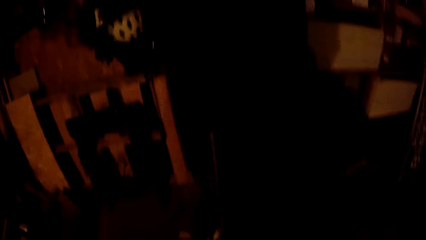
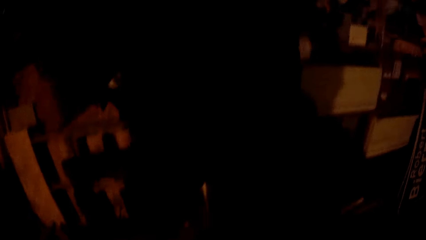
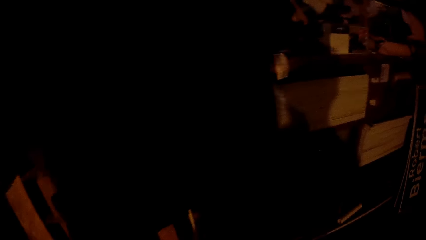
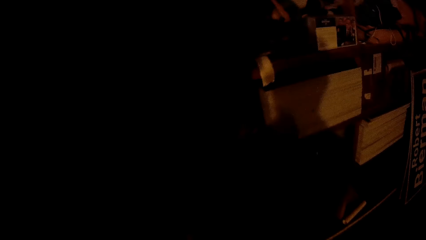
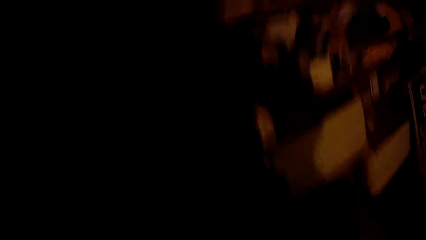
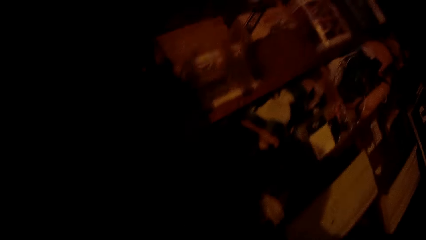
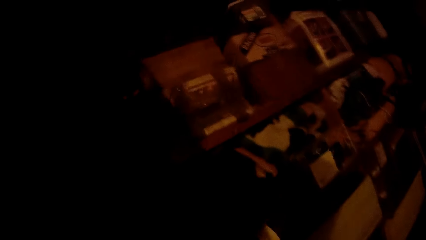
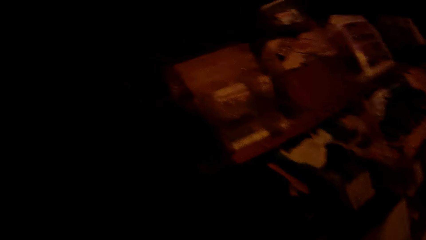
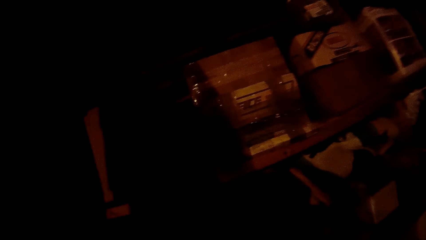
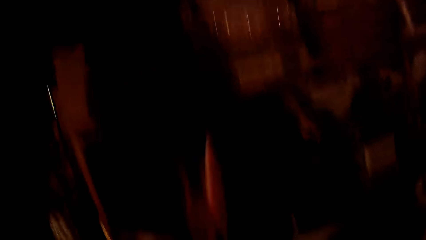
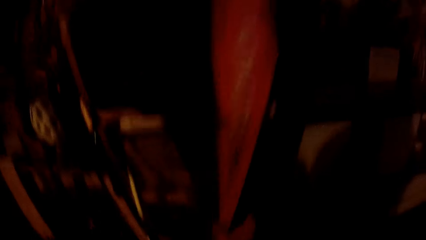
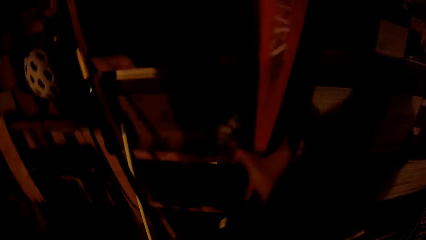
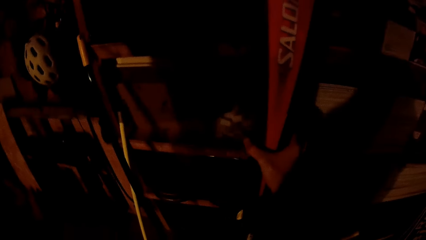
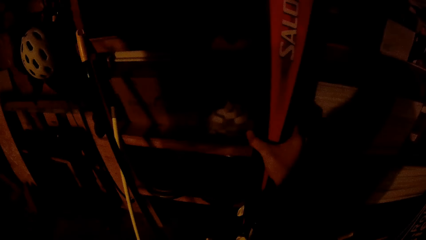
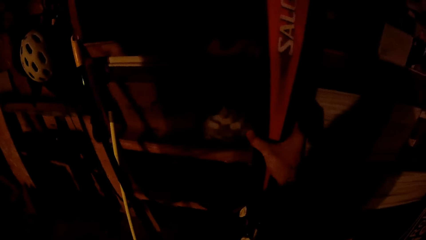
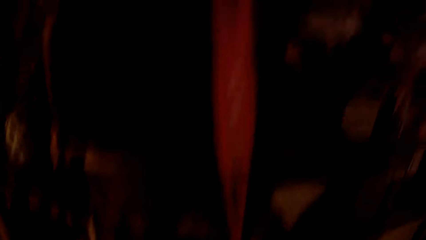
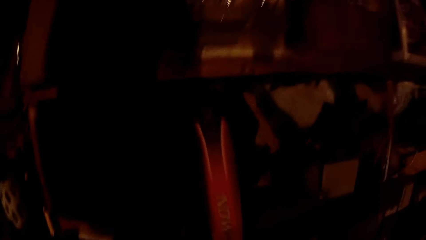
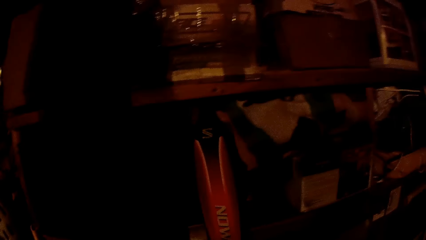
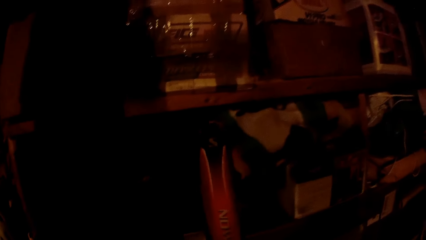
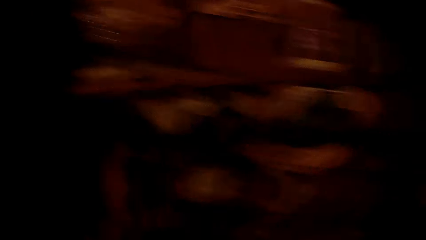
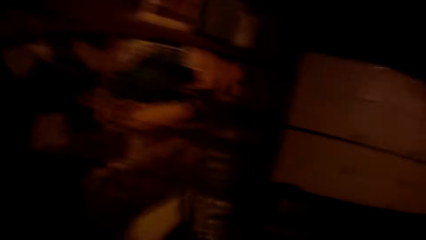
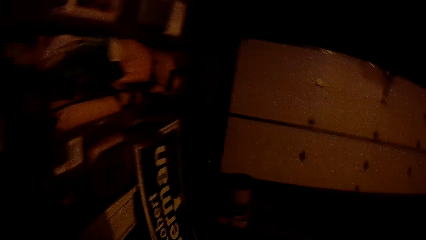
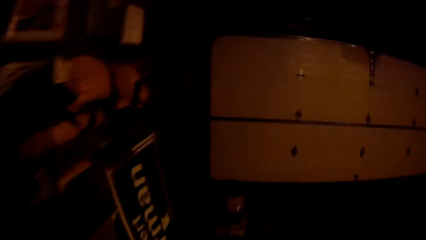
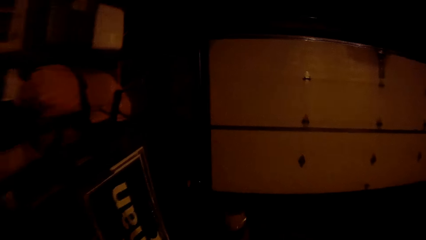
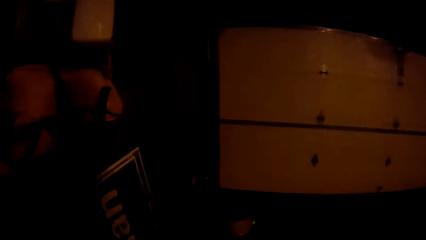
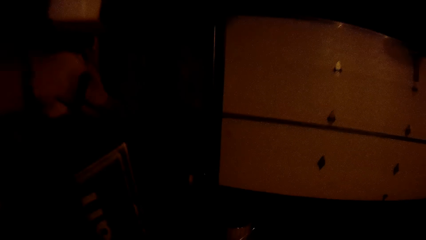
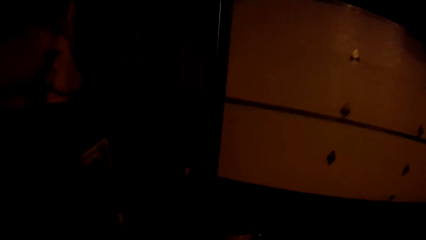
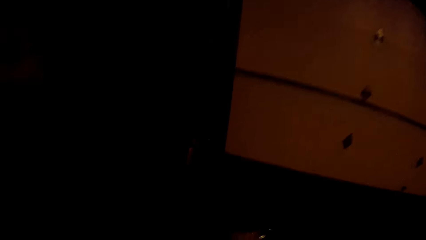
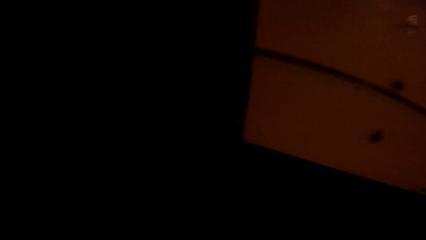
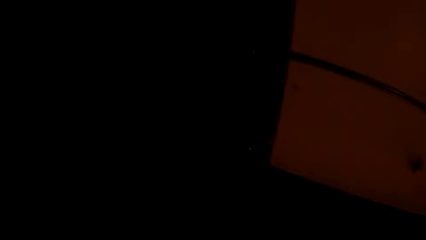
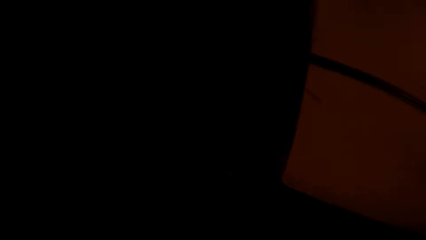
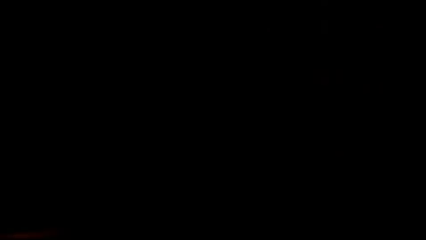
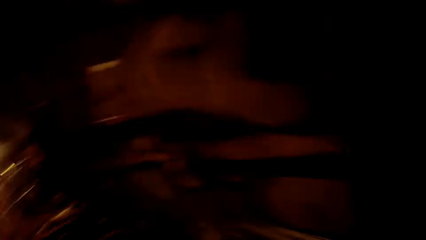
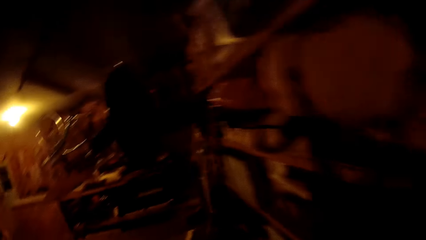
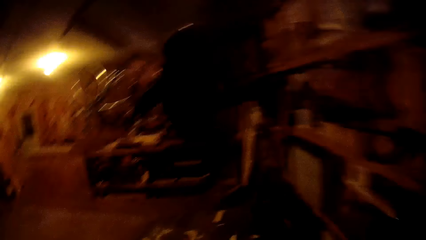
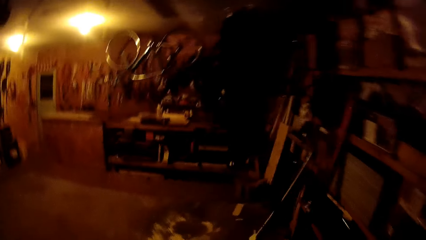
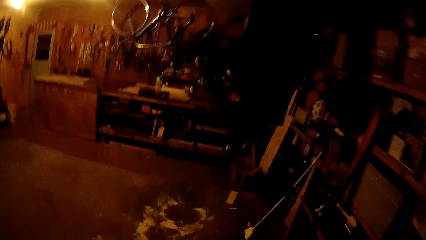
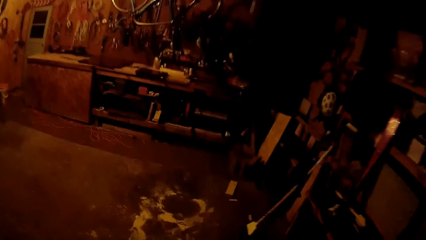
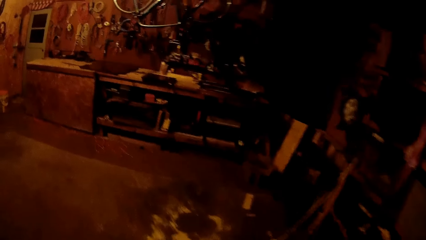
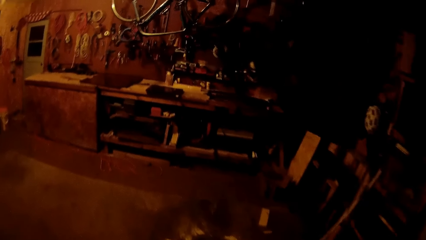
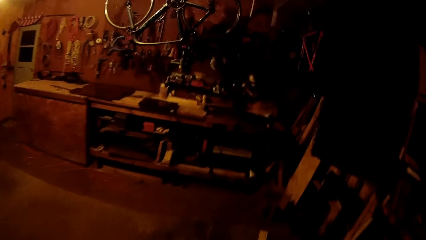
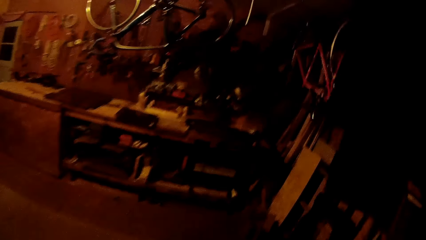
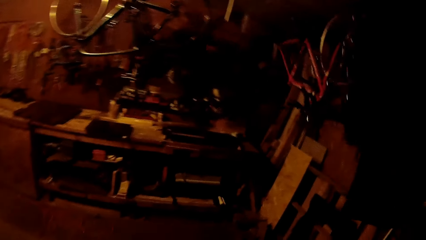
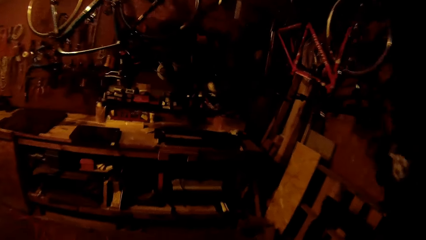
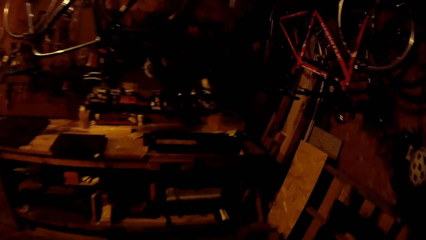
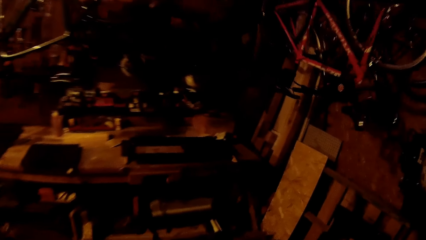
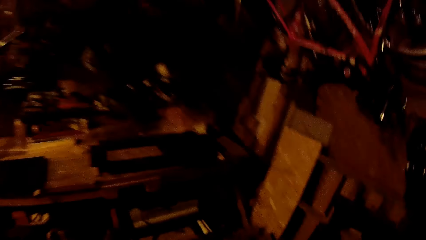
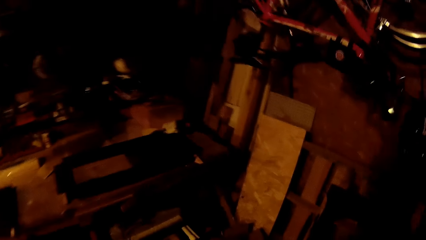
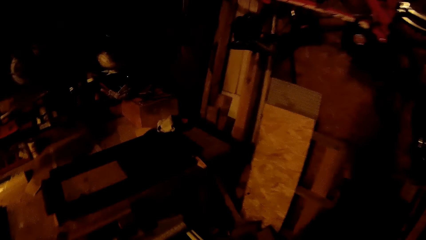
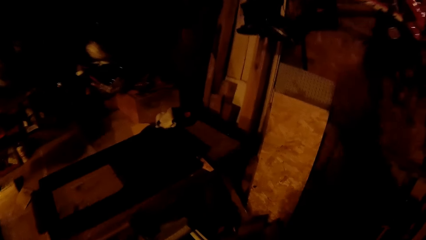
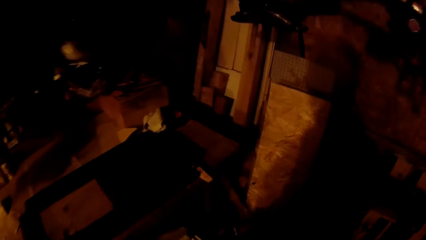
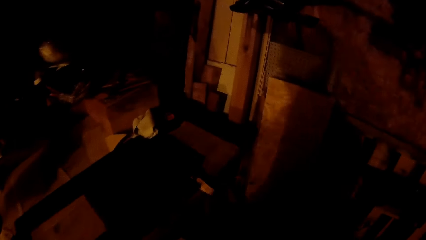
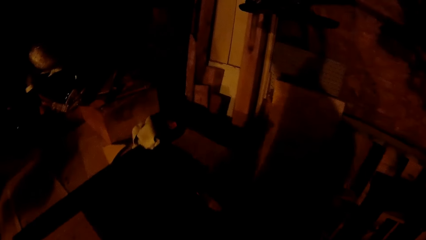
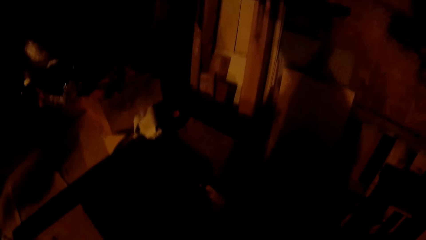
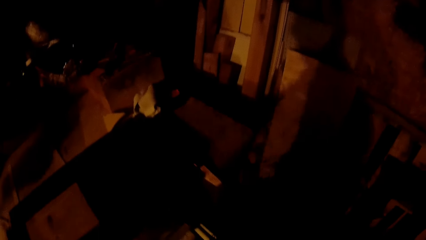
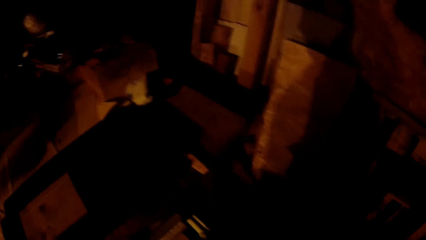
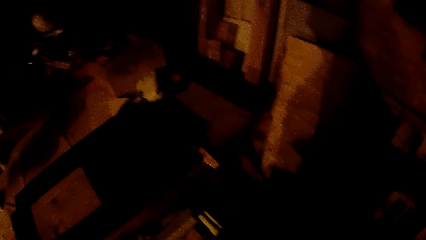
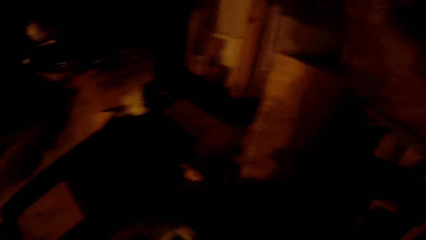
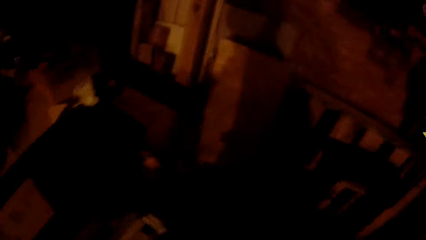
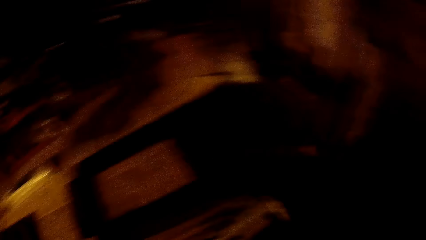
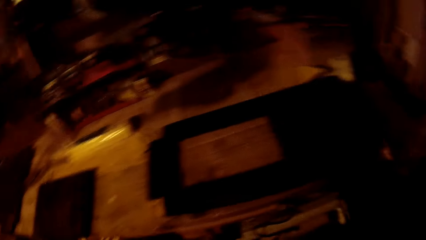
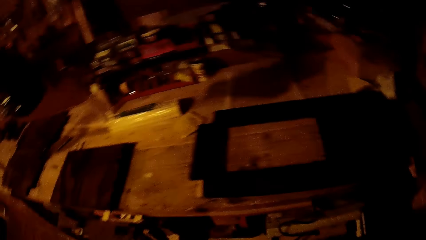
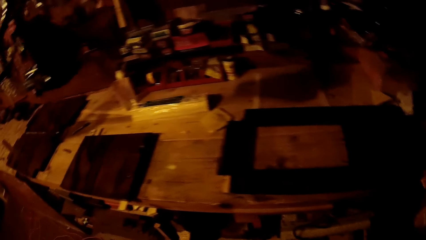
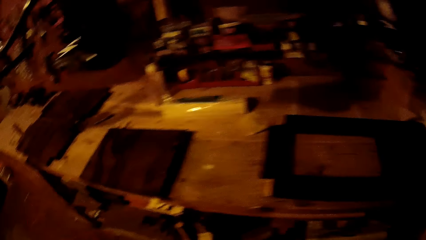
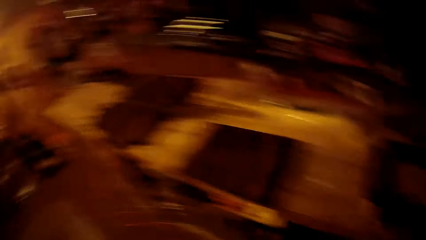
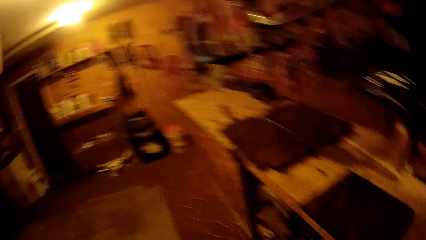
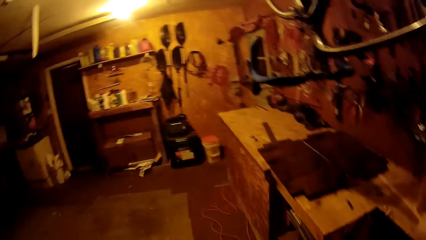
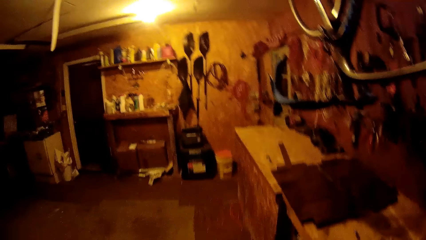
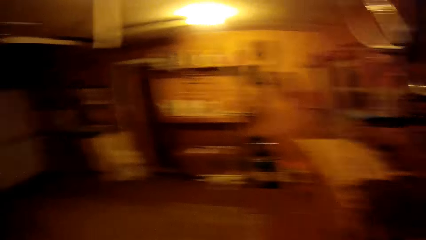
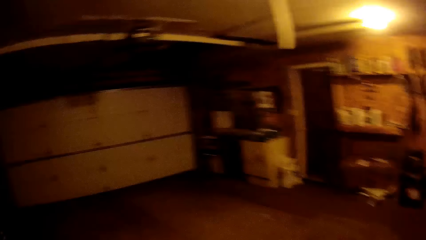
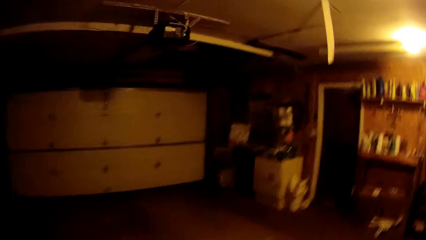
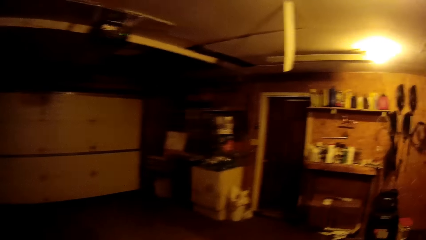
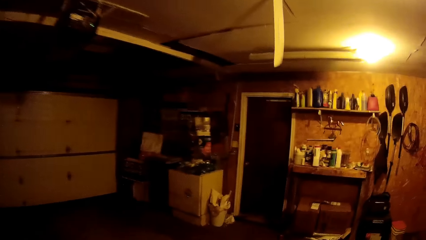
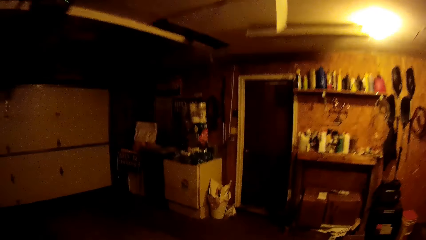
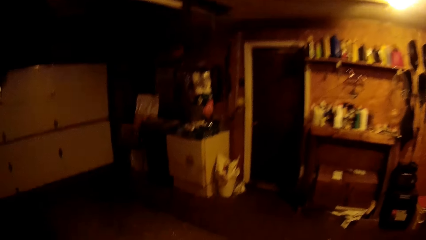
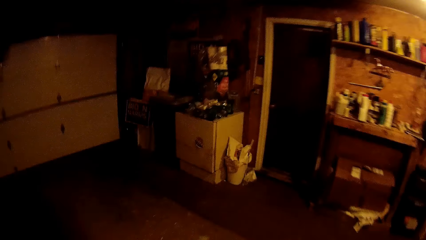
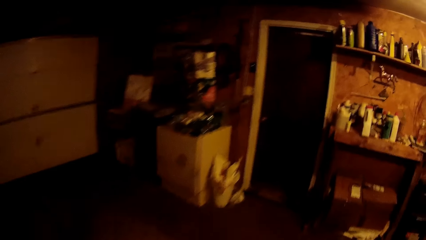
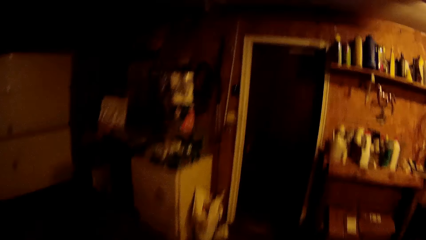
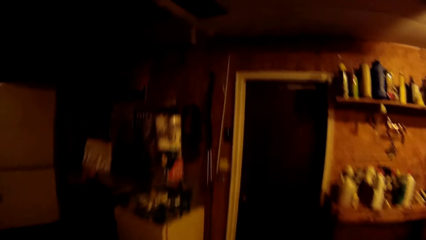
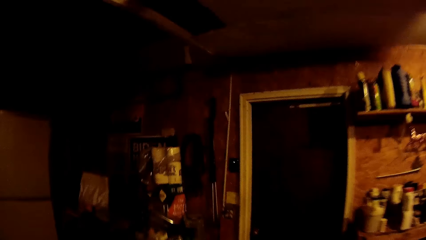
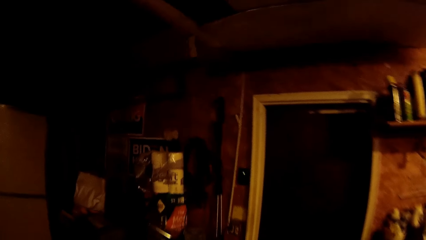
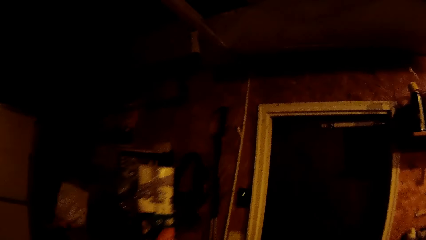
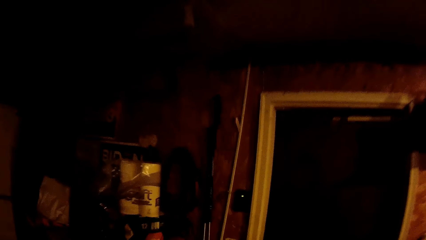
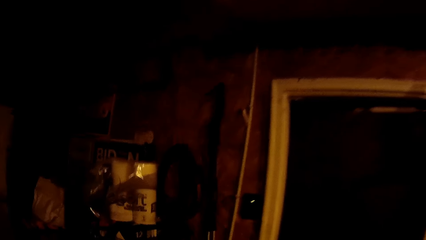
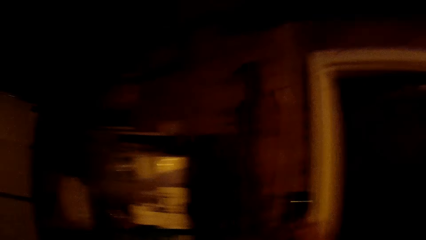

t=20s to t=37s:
The camera wearer places a skateboard on the garage wall with his right hand.
